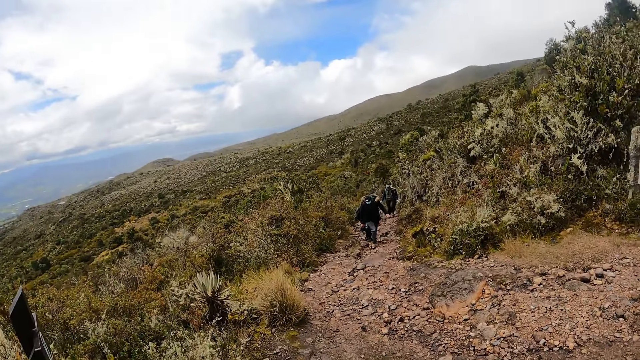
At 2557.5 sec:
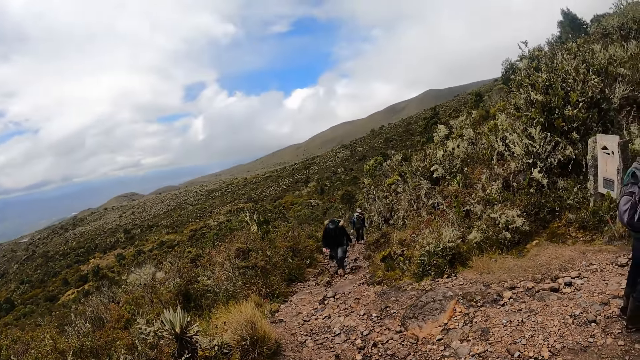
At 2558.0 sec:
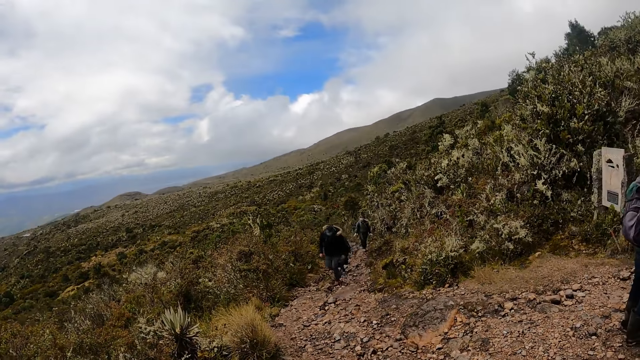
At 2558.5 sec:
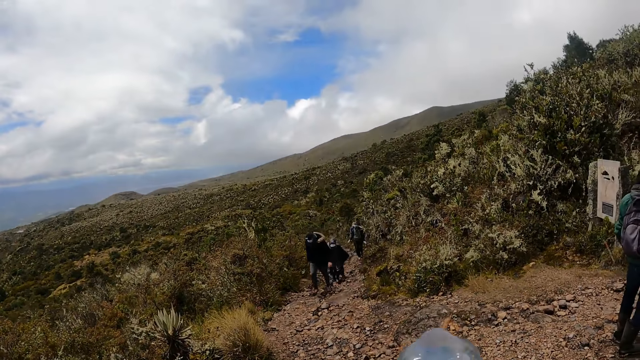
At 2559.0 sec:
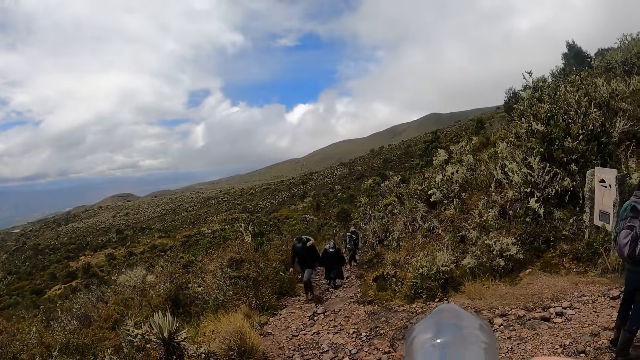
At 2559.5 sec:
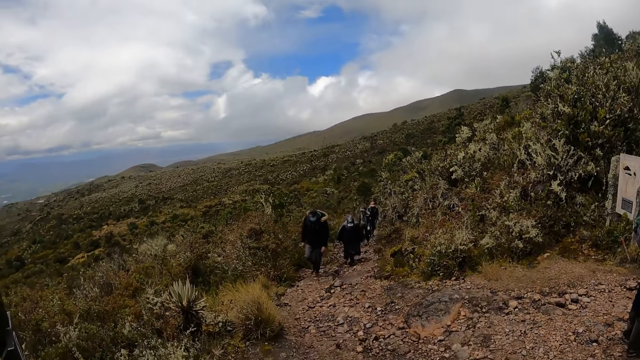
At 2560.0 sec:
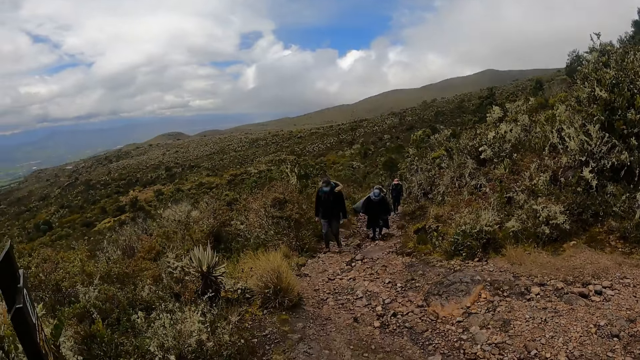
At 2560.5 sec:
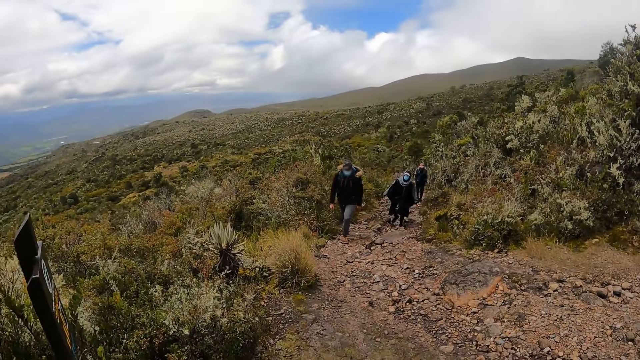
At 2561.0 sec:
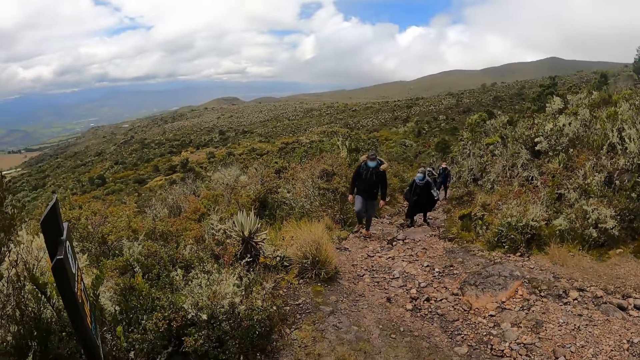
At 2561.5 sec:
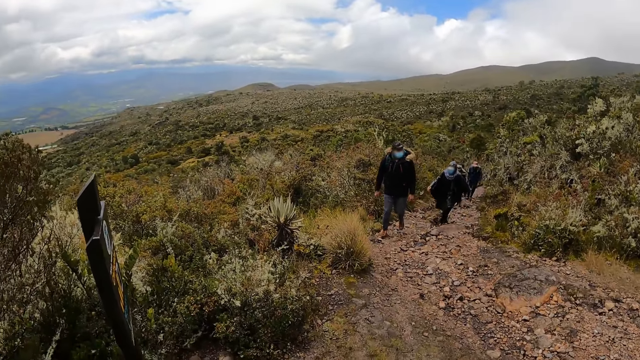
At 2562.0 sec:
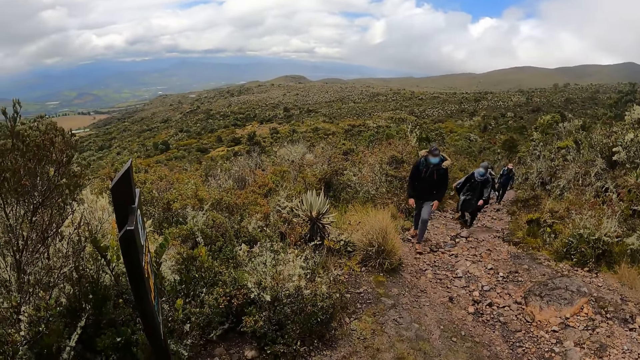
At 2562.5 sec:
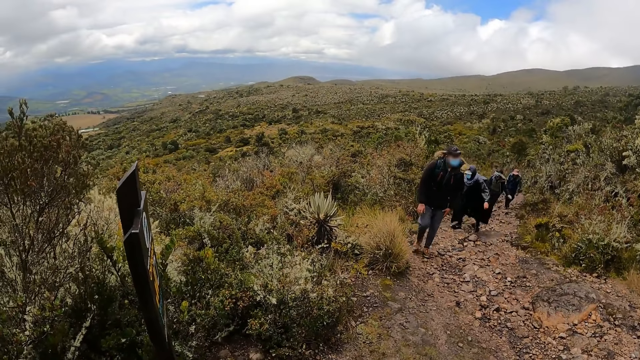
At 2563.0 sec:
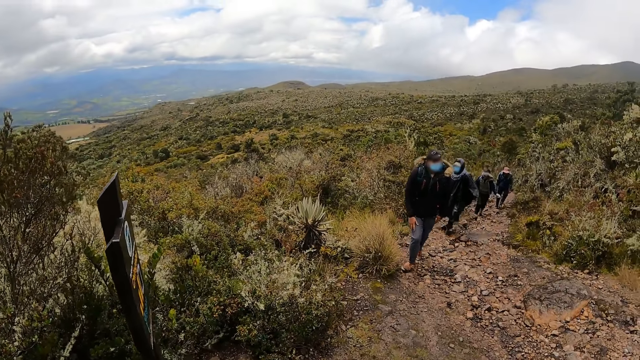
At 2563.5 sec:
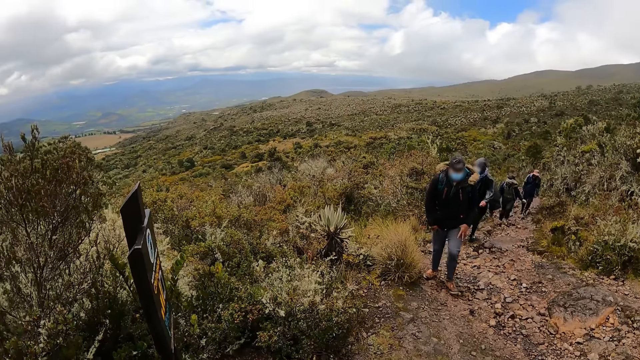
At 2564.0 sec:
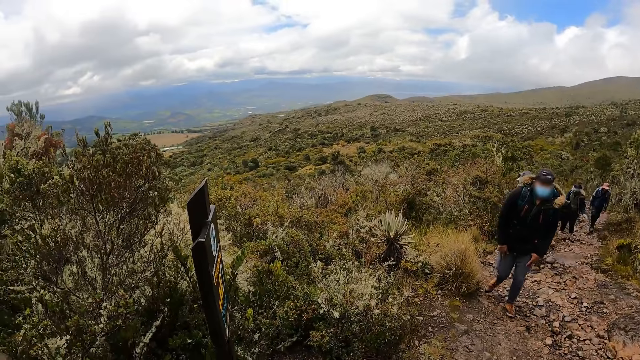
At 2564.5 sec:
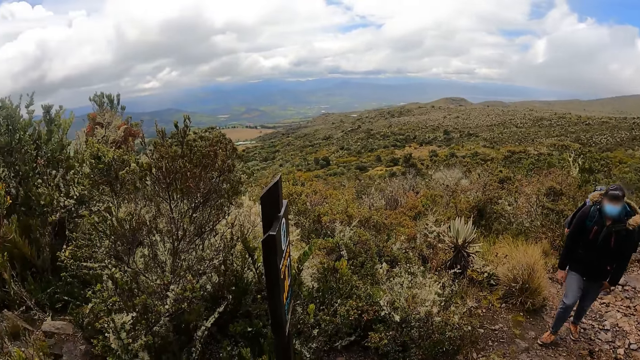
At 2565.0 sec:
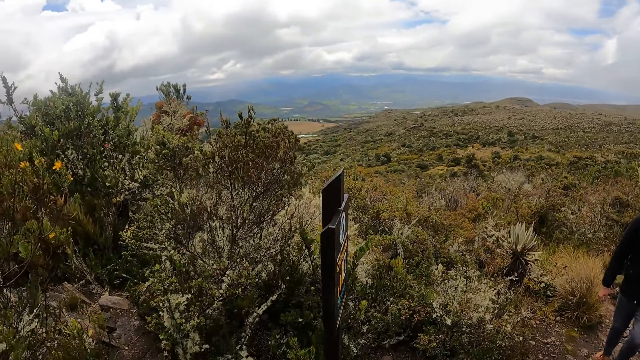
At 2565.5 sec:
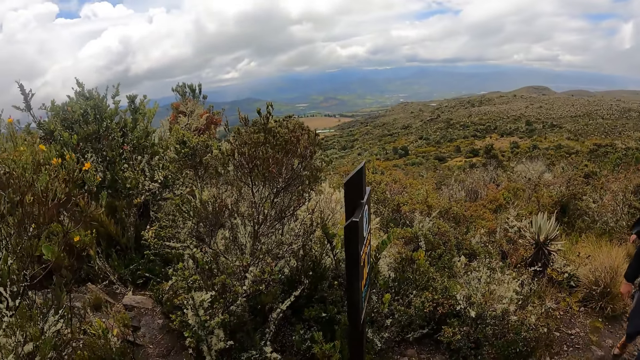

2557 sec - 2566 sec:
The camera wearer drinks from a bottle in his right hand. He lifts the bottle. He looks around.

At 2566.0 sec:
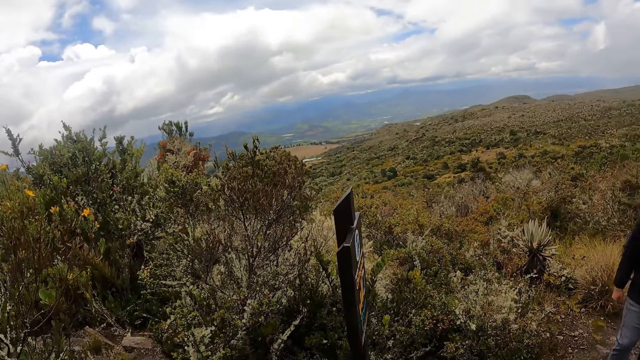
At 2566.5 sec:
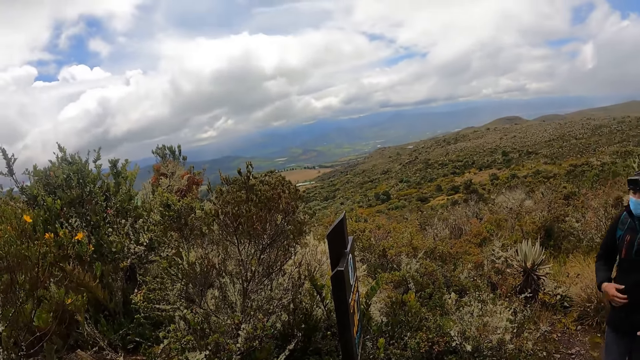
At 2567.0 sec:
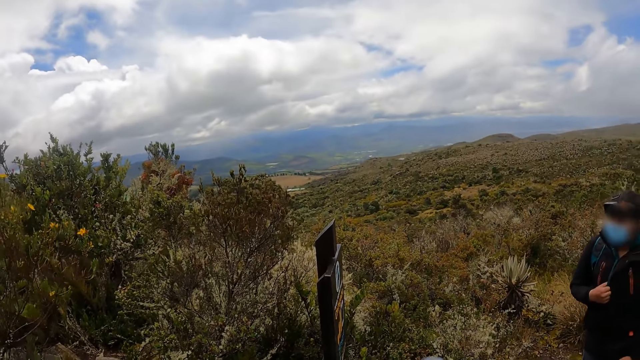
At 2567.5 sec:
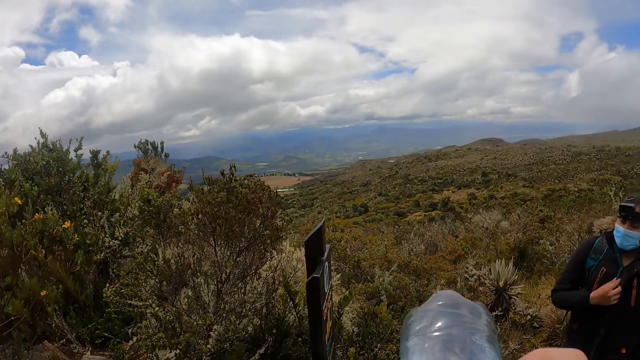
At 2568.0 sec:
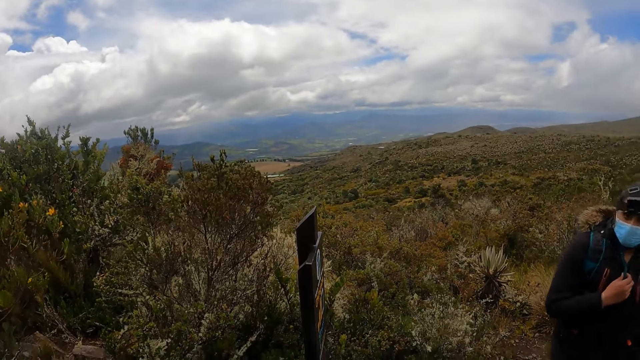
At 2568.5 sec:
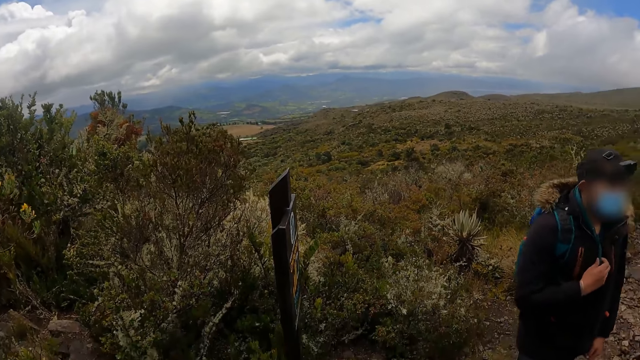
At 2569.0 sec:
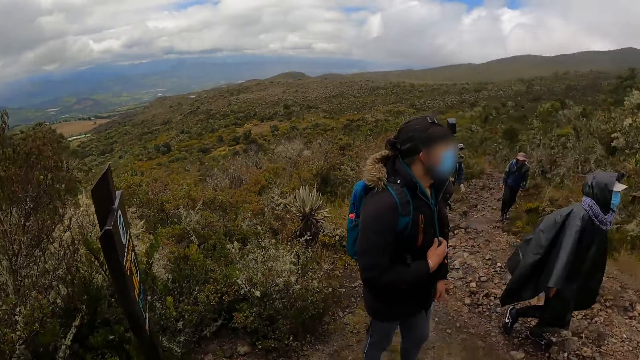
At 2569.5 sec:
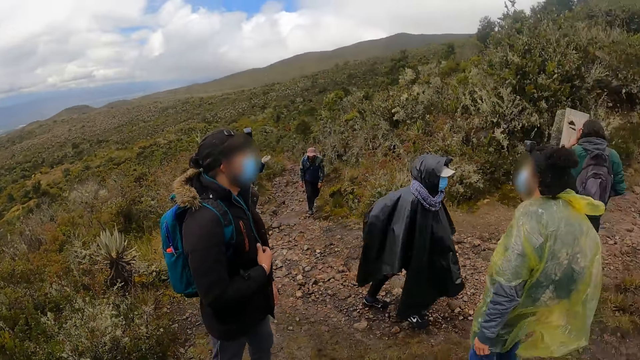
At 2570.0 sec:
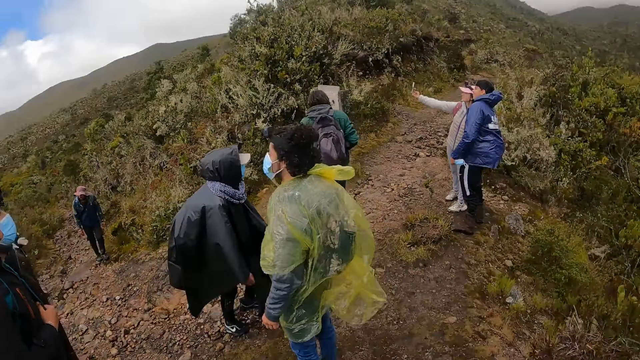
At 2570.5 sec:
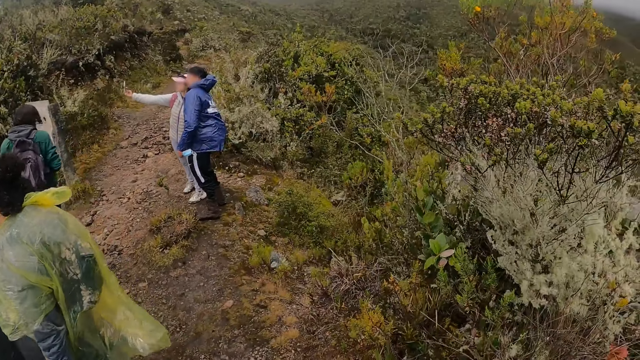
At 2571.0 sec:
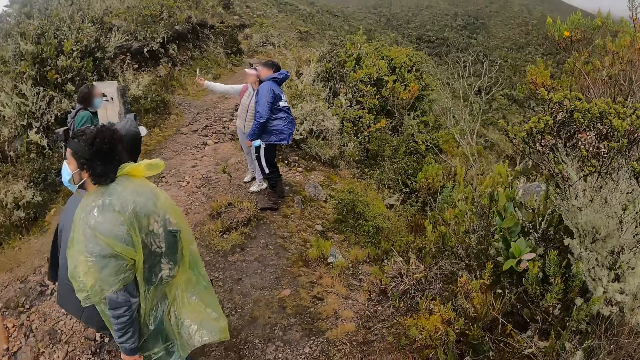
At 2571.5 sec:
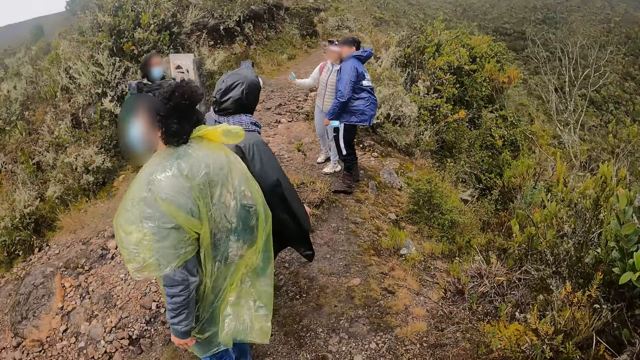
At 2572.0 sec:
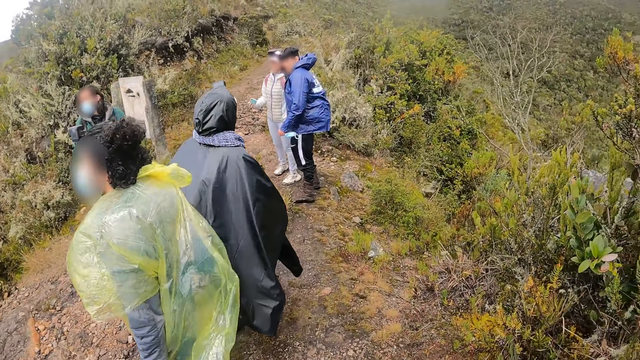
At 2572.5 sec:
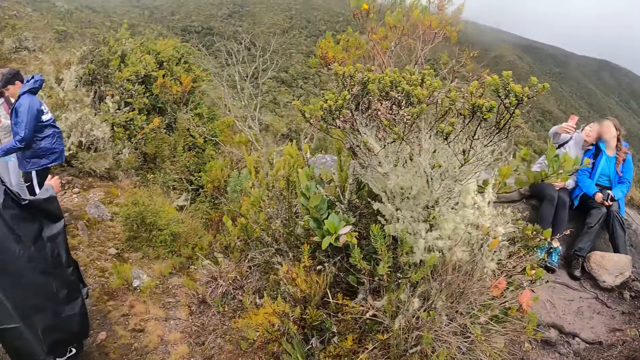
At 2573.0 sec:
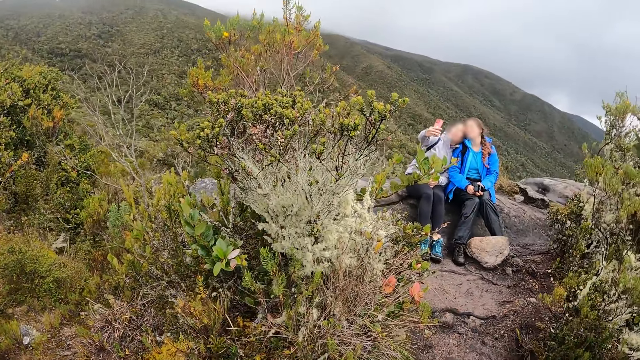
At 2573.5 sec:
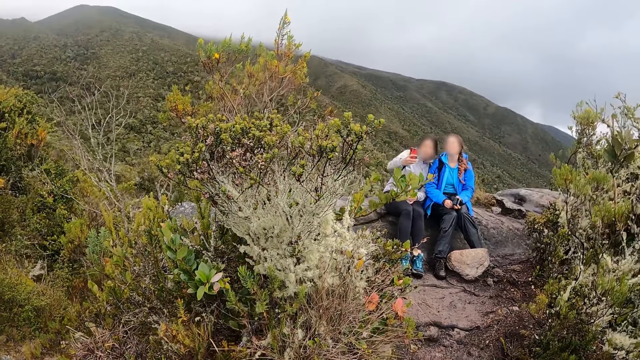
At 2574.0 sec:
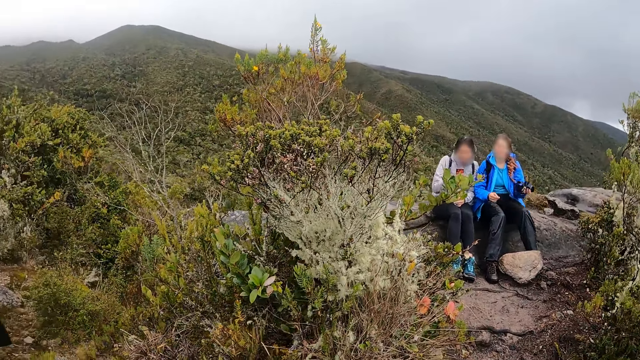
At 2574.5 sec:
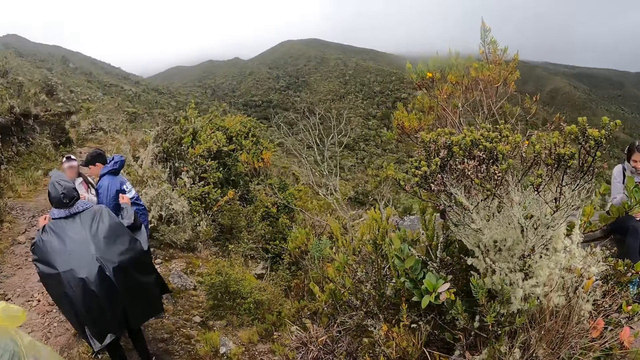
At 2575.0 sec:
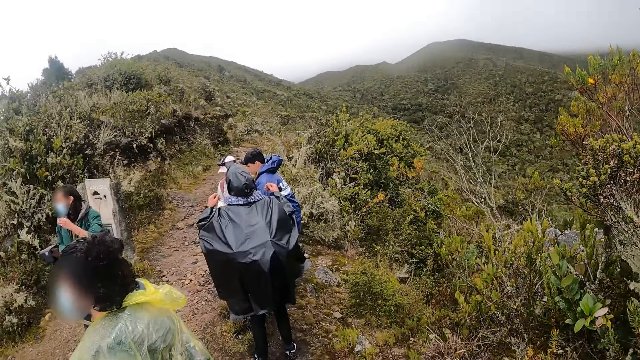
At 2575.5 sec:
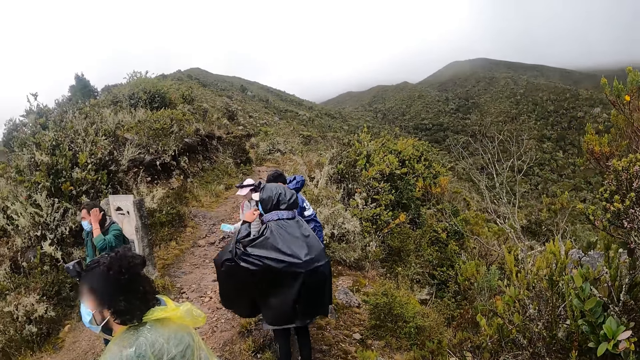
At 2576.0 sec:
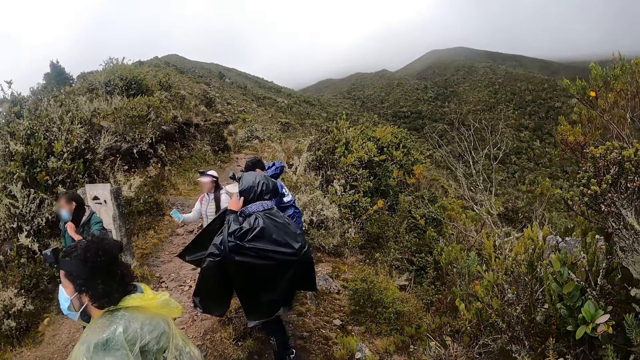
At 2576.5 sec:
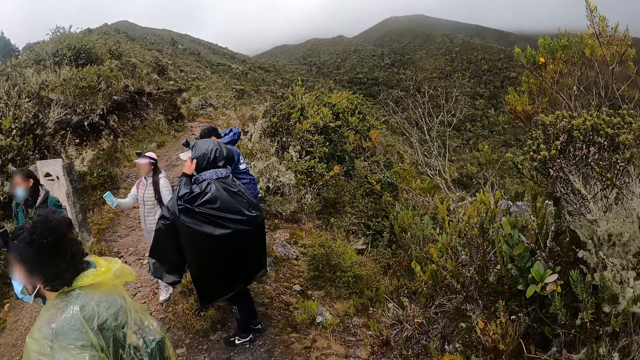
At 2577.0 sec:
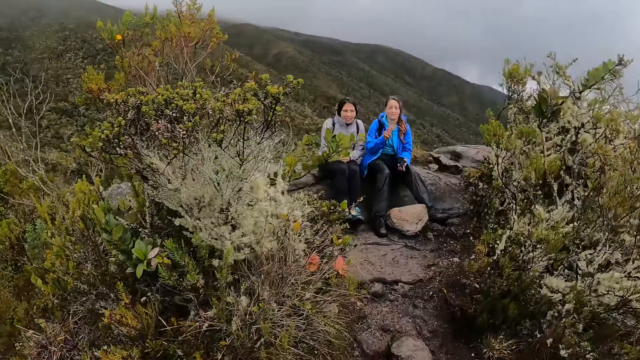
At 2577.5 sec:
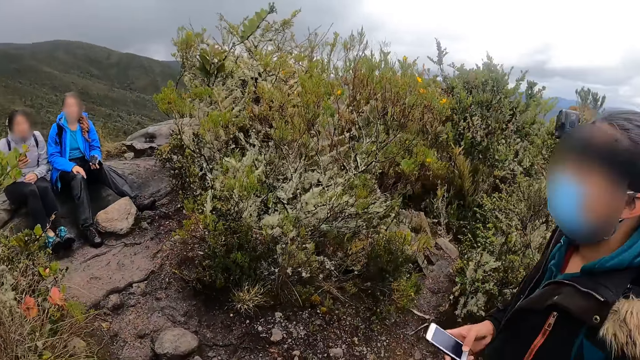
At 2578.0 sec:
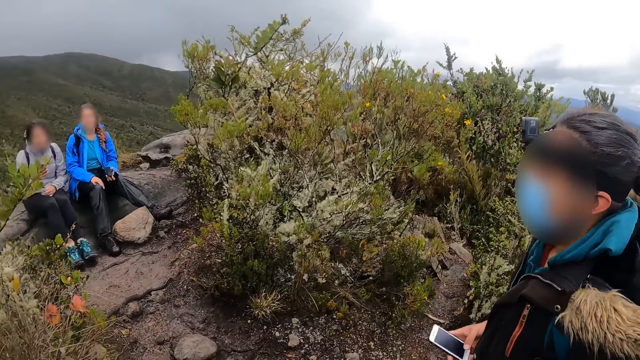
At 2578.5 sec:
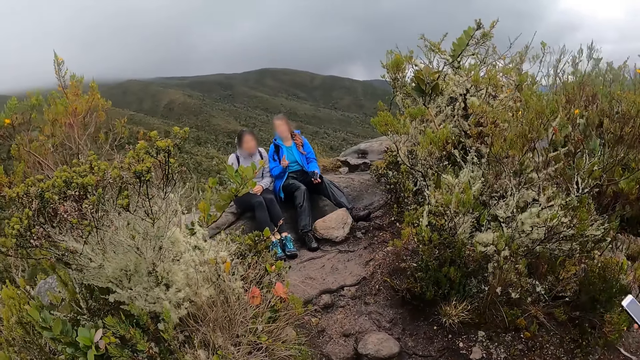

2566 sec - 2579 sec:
The camera wearer drinks from the bottle in his right hand. He lifts the bottle. He looks around.
